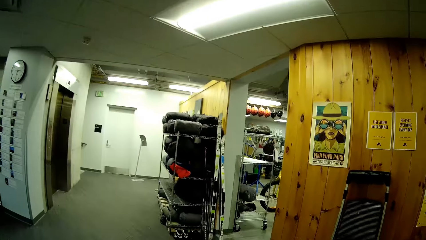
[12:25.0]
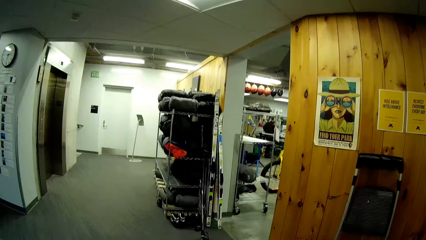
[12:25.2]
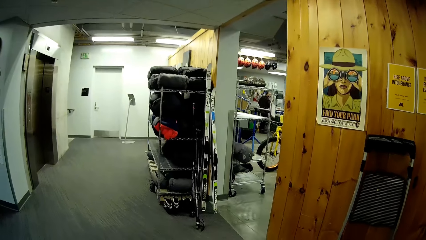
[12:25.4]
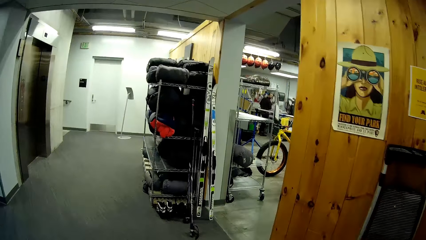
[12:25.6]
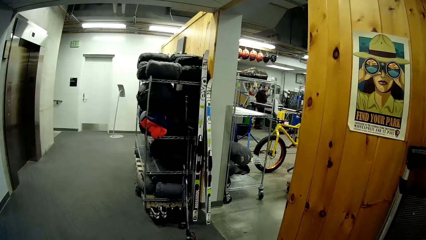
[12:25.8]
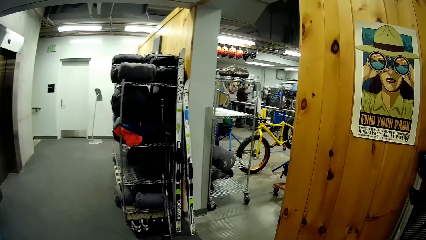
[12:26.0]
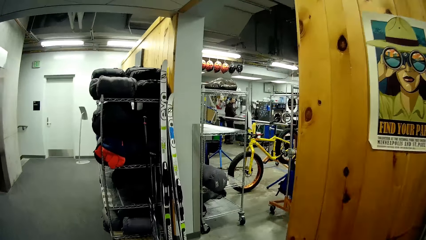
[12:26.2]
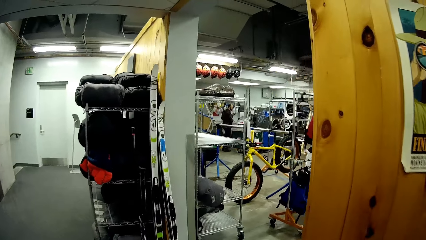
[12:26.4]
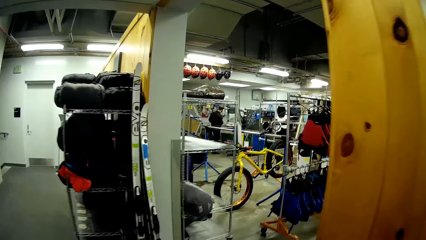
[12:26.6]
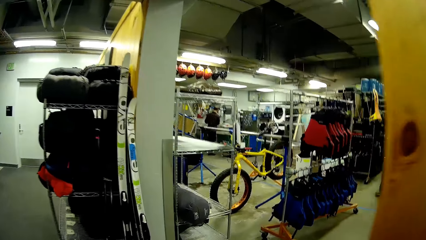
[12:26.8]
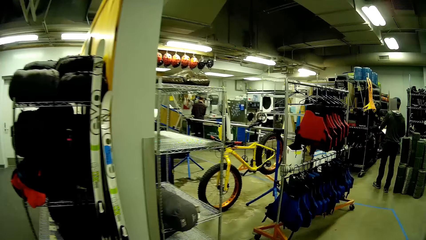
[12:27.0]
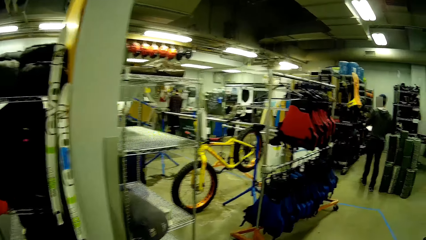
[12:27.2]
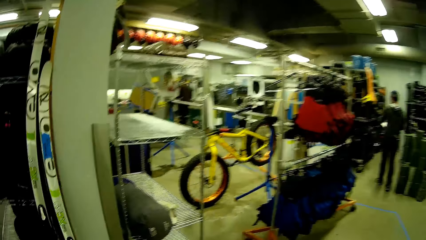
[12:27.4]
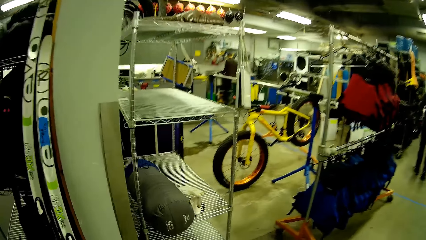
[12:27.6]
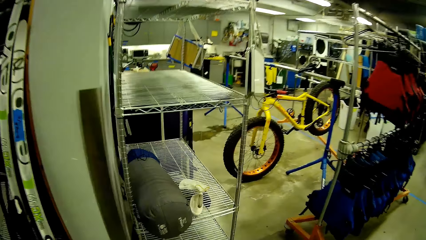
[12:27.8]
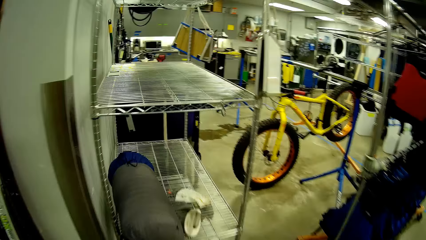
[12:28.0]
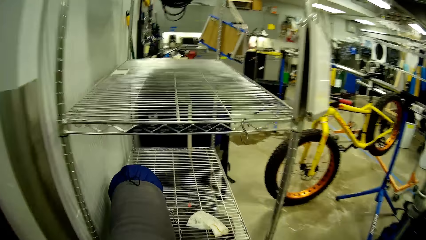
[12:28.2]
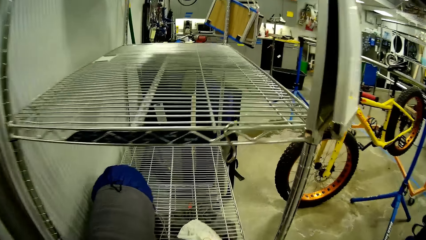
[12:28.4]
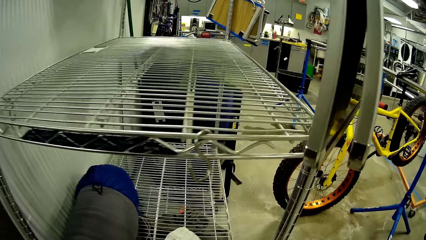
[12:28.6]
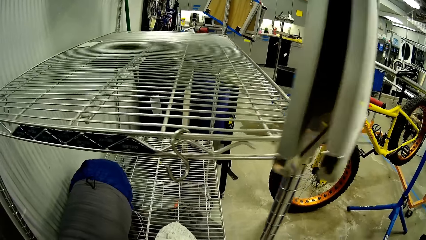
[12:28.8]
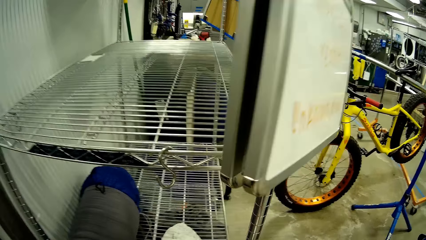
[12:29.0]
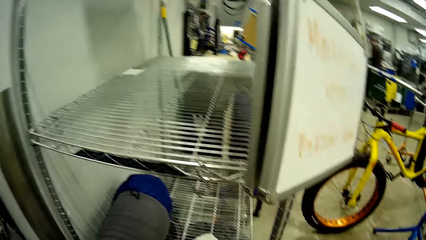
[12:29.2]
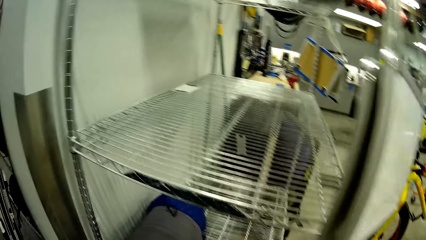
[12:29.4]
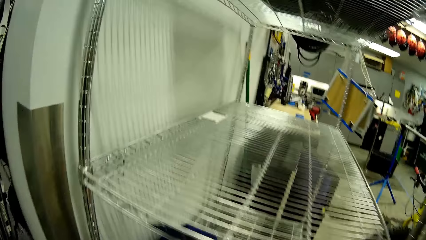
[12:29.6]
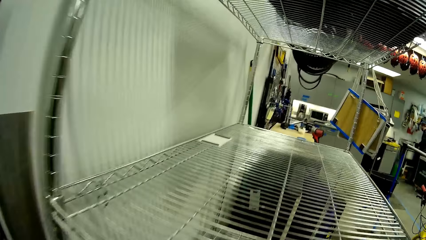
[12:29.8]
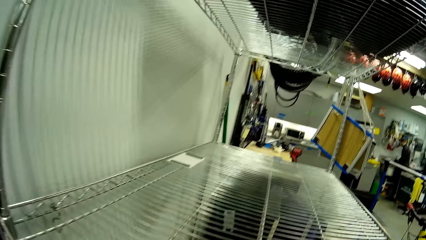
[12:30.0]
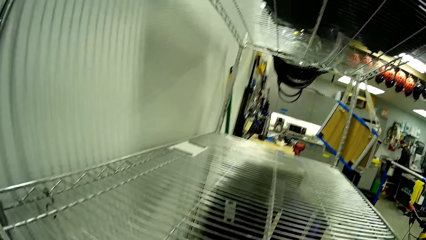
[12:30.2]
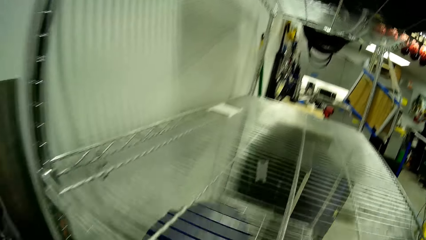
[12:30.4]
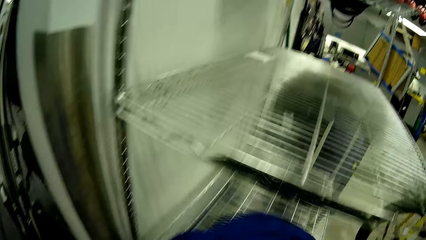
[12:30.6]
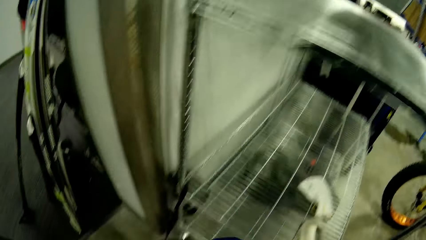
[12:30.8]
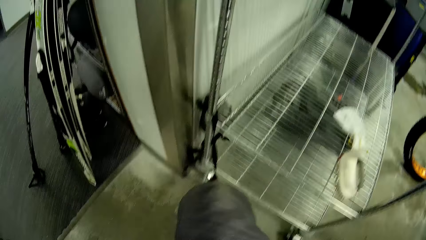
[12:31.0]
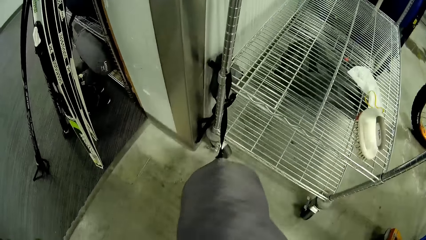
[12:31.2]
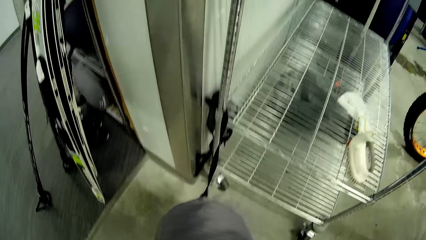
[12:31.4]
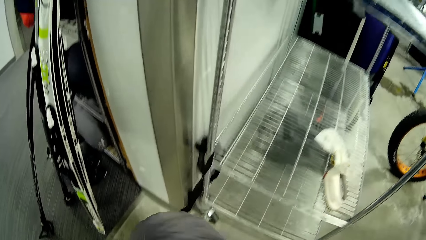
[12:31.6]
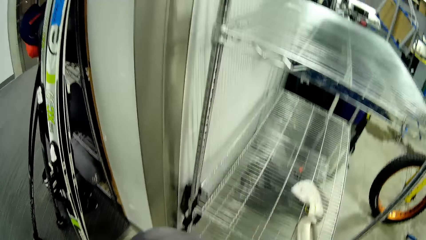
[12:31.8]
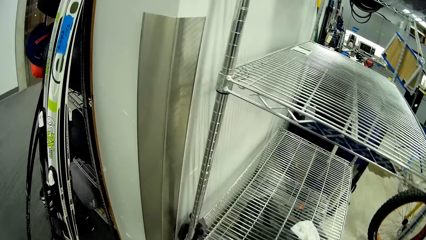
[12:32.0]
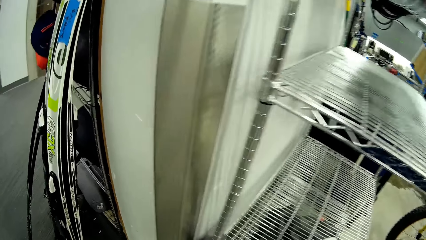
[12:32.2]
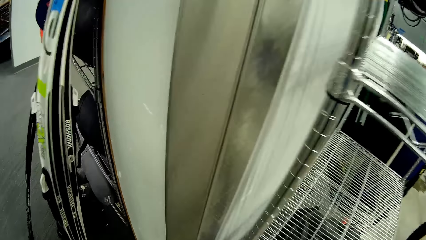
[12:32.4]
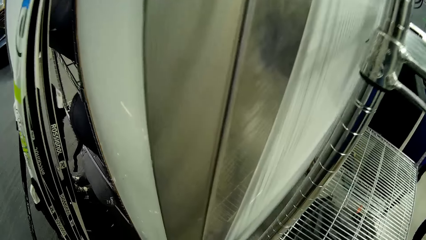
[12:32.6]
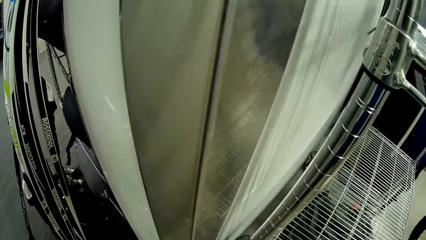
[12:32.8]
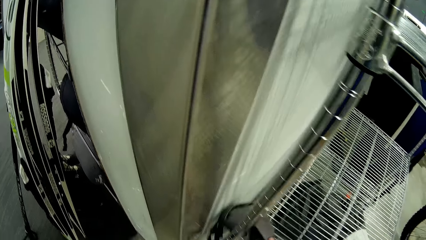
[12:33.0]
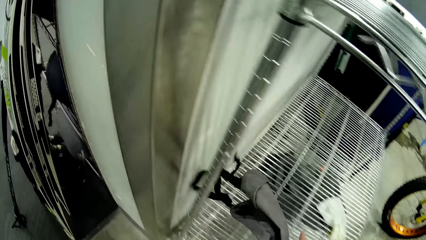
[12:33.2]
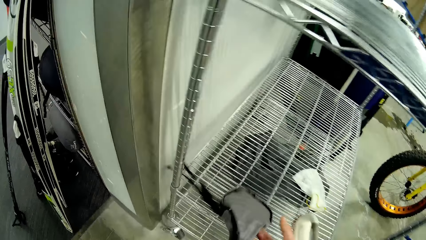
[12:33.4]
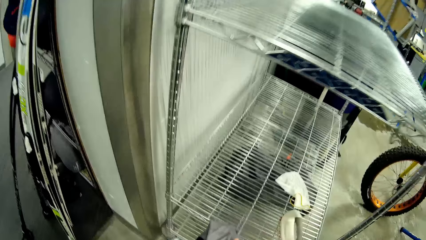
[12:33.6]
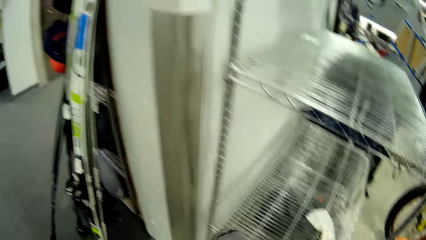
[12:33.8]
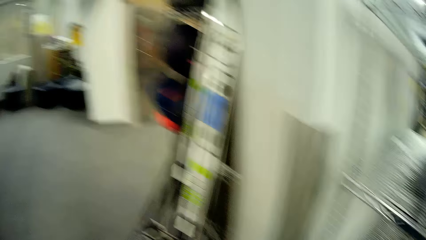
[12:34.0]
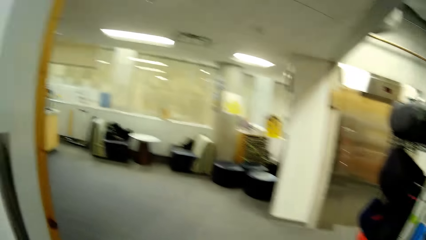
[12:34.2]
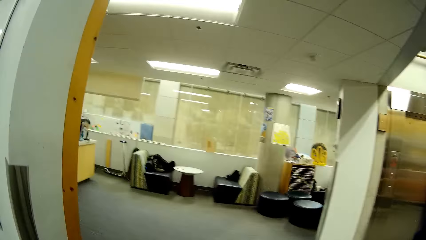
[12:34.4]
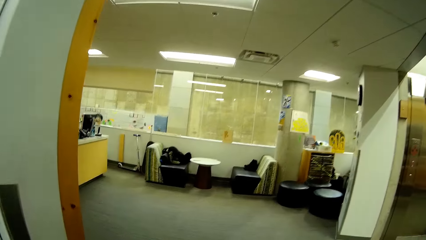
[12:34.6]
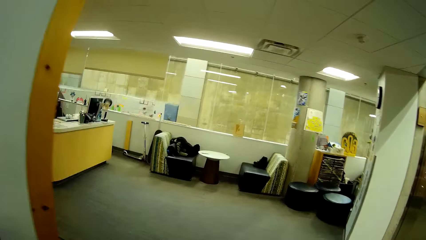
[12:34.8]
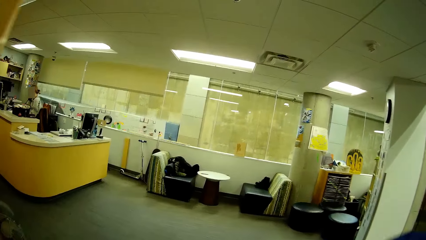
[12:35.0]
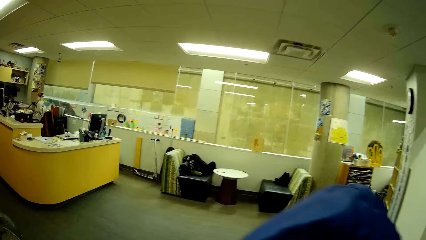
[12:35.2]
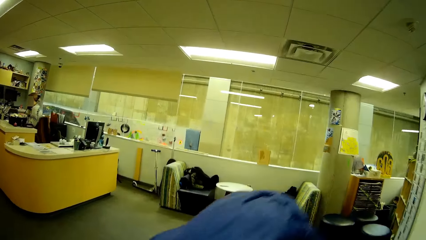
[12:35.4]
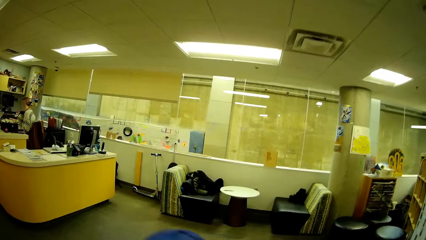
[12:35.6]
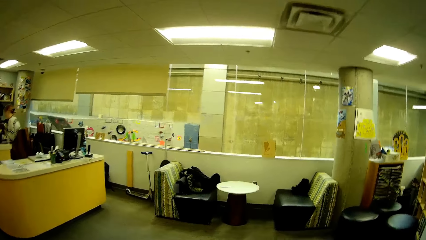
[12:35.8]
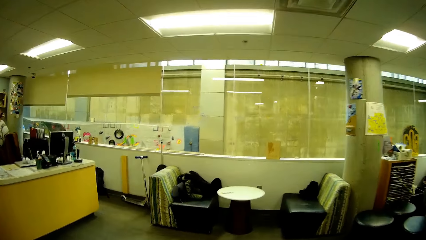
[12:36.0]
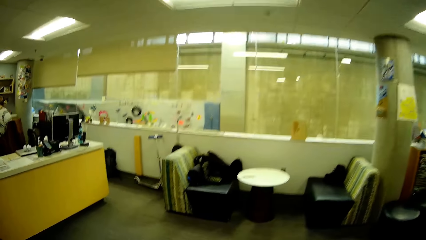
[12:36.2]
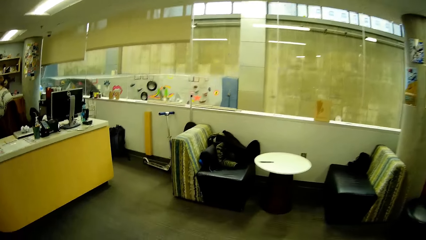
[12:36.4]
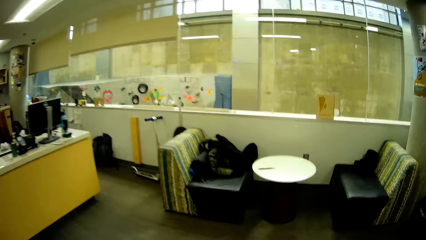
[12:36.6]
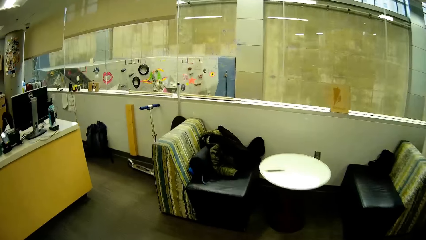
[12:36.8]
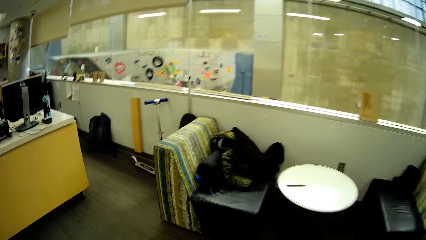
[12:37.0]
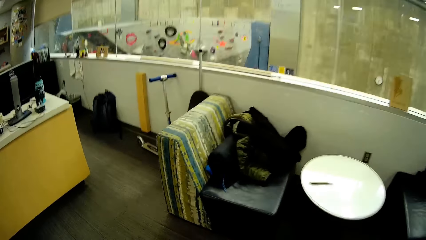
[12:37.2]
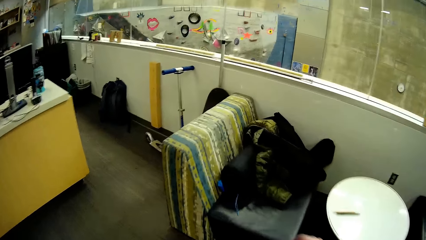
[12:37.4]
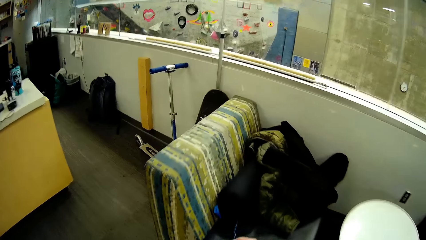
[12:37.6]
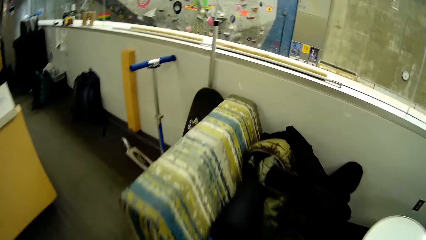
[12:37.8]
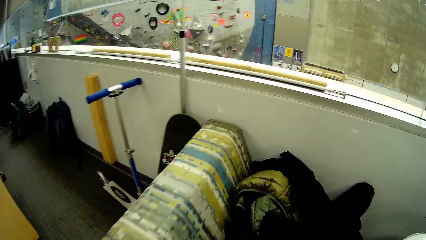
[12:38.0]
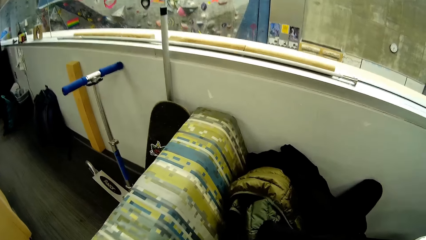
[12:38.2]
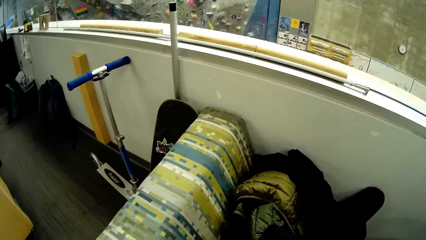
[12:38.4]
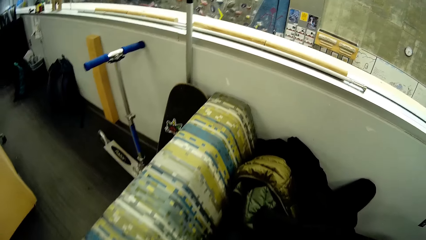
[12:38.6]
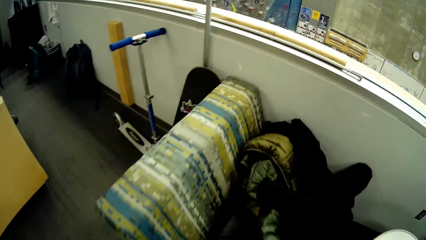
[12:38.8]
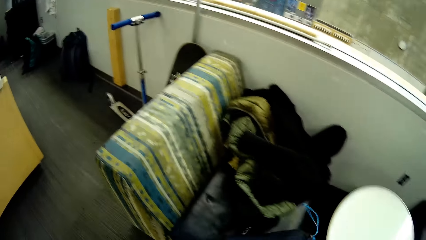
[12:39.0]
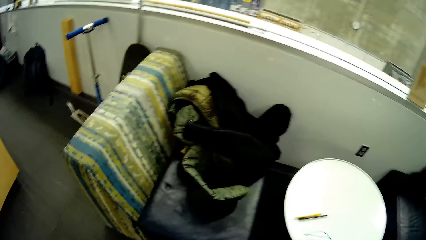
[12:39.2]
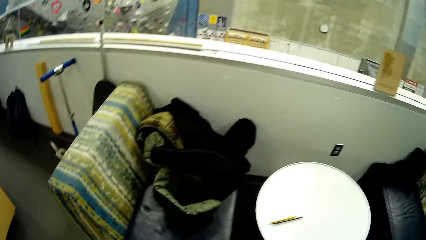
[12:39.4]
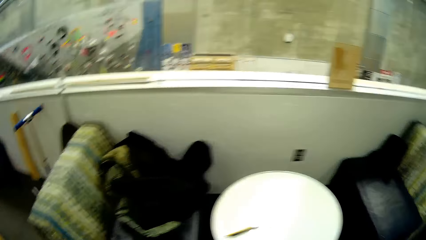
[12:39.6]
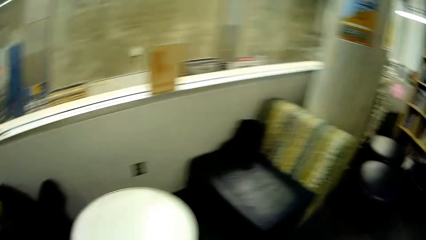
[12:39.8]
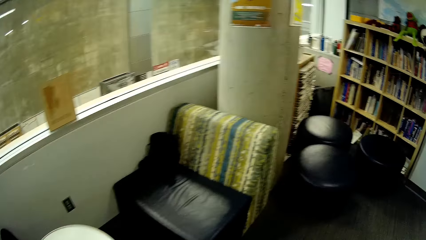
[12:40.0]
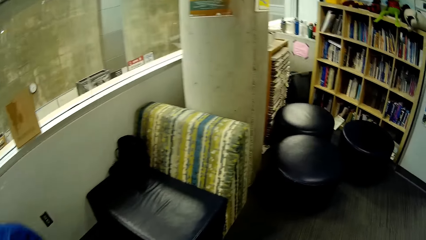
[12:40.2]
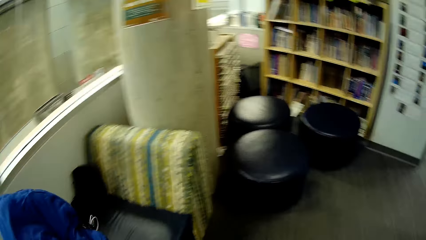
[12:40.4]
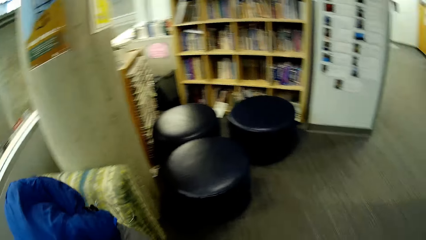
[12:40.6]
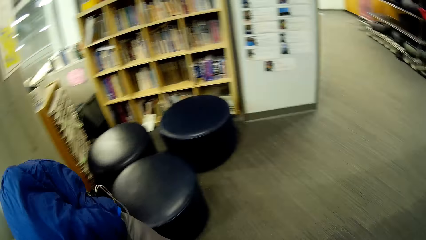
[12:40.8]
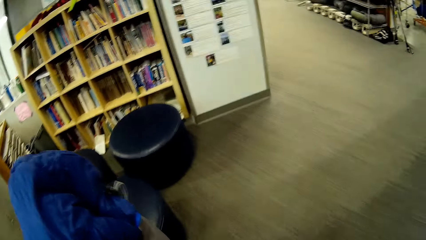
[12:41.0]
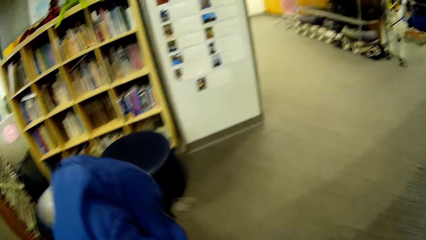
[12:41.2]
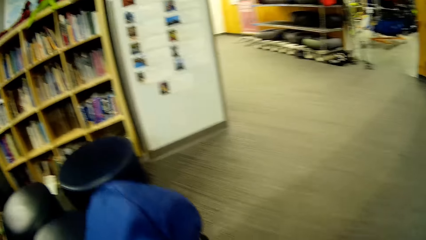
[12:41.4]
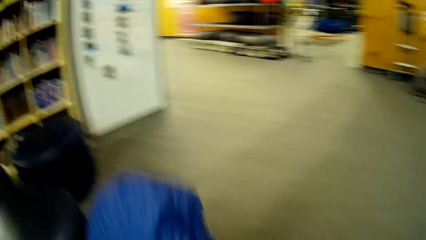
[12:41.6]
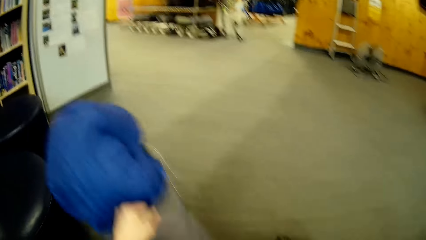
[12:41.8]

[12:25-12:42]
The camera wearer walks in the store. They pick up a bag from the shelf. They walk in the store. They walk out of the store. They pick up a water bottle.
